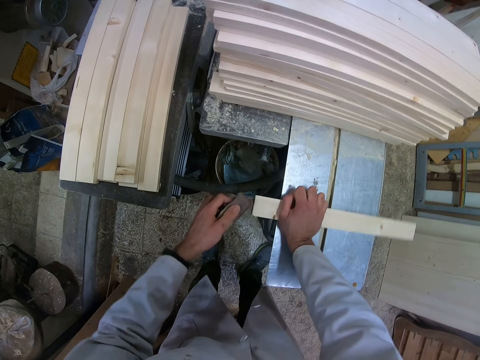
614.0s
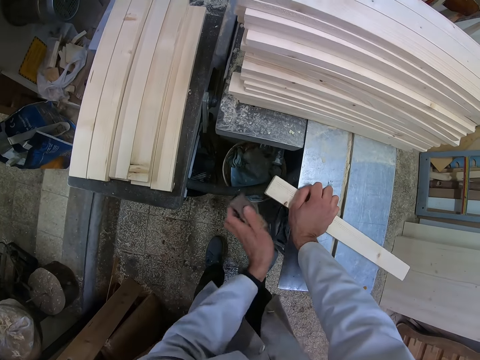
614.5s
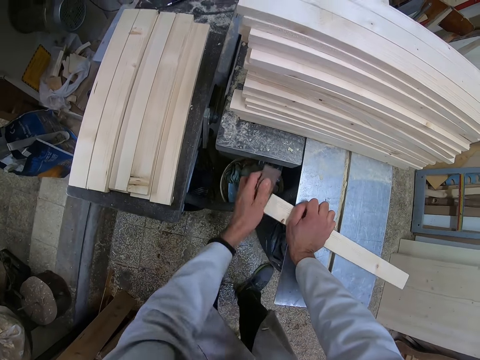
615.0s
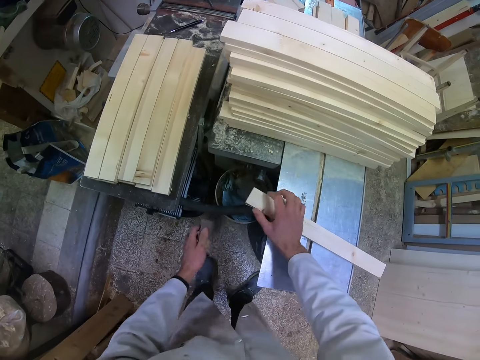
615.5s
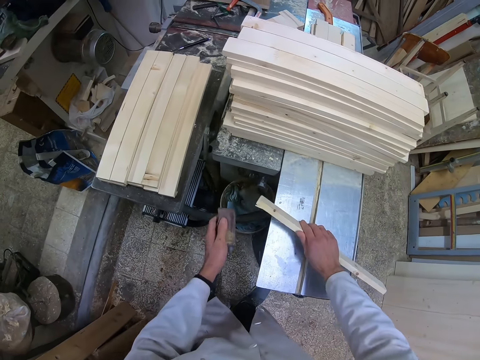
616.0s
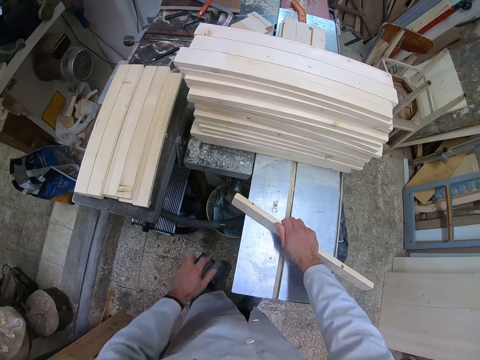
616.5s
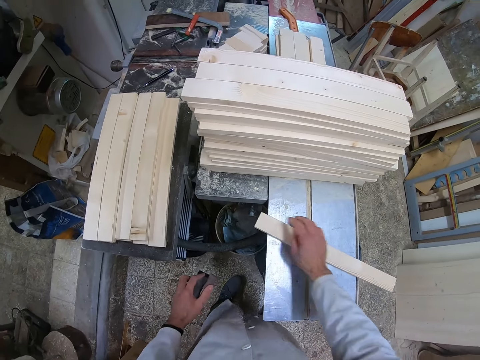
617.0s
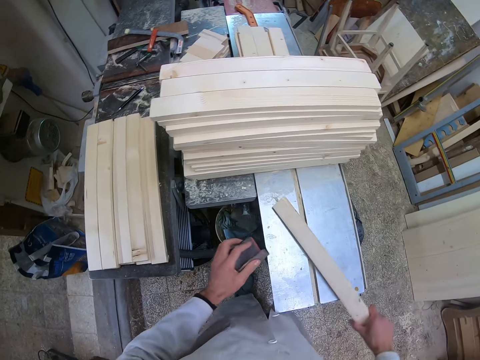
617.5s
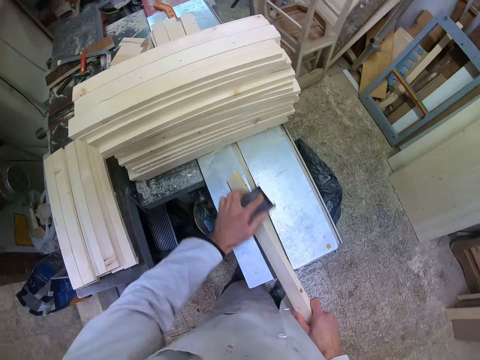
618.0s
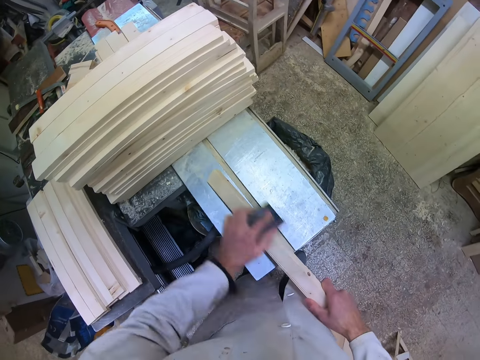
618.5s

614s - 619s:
The camera wearer stops smoothening, adjusts the rectangular dowel, and continues smoothening.

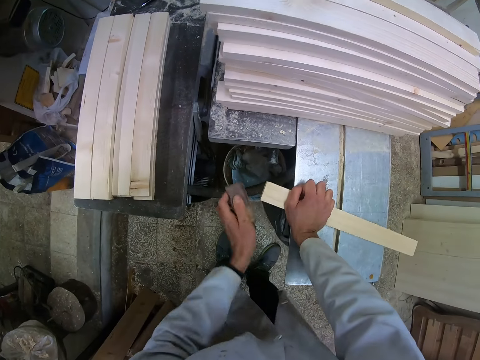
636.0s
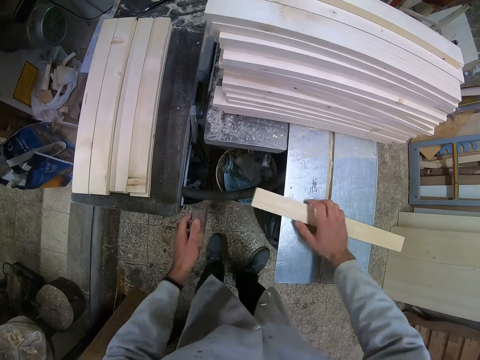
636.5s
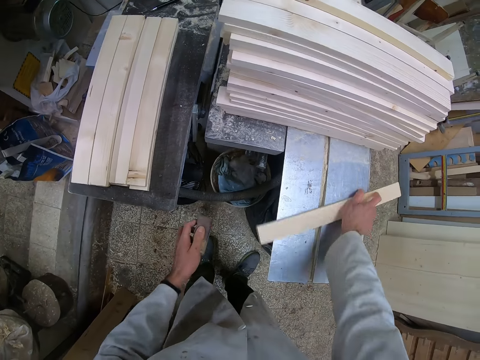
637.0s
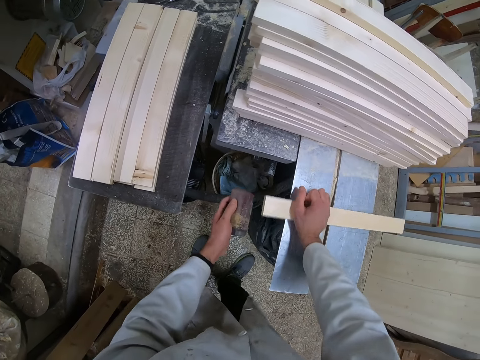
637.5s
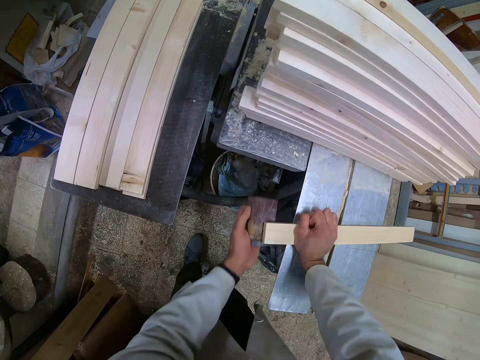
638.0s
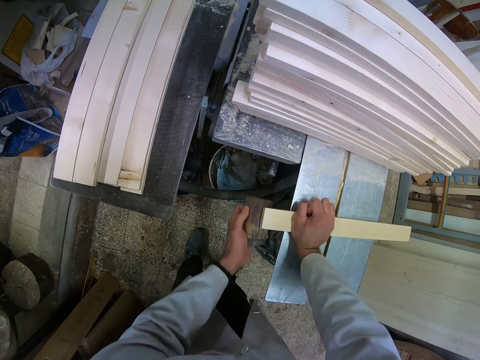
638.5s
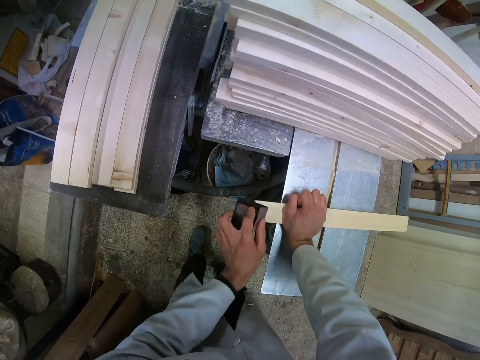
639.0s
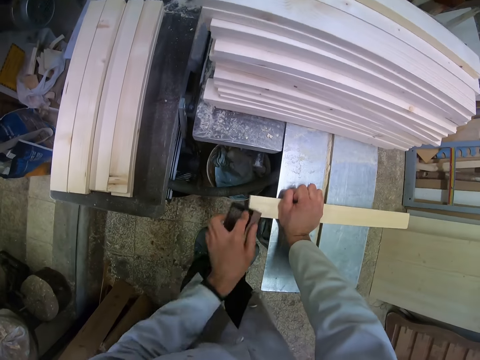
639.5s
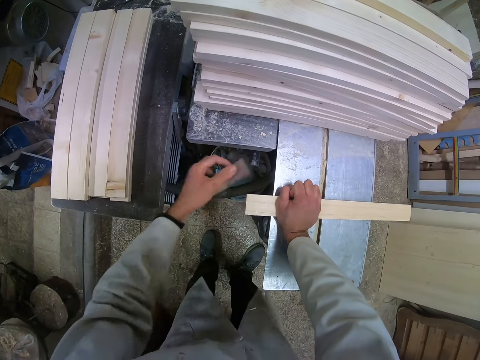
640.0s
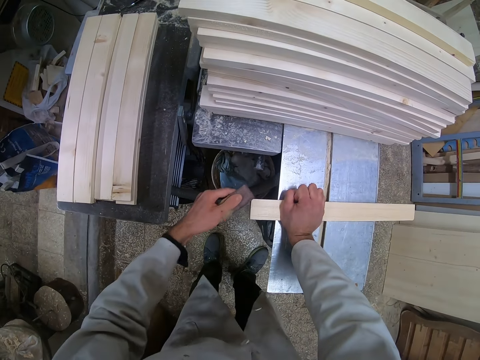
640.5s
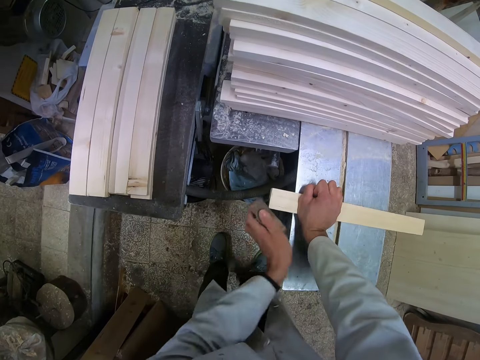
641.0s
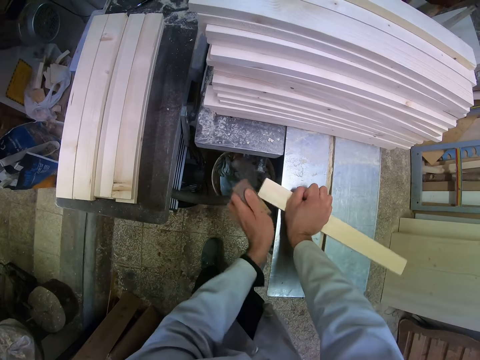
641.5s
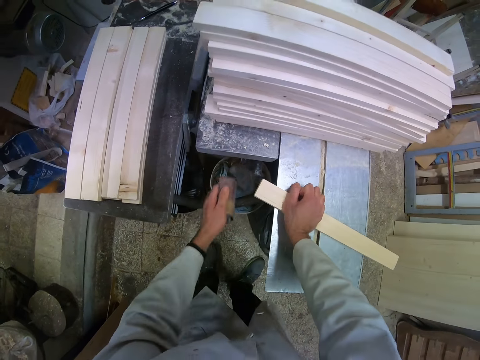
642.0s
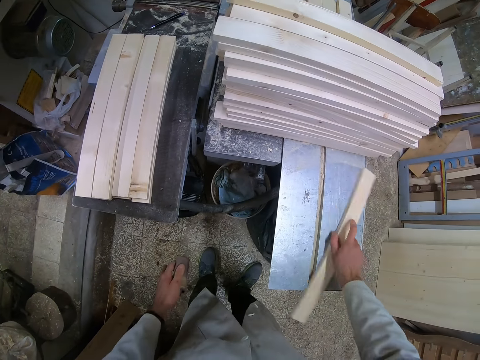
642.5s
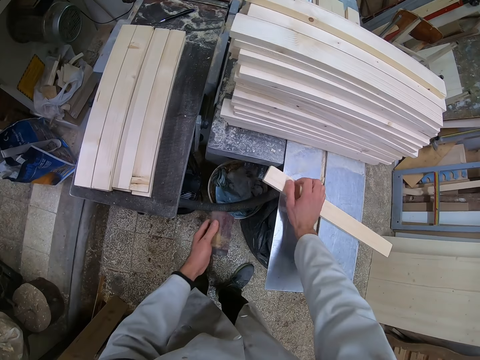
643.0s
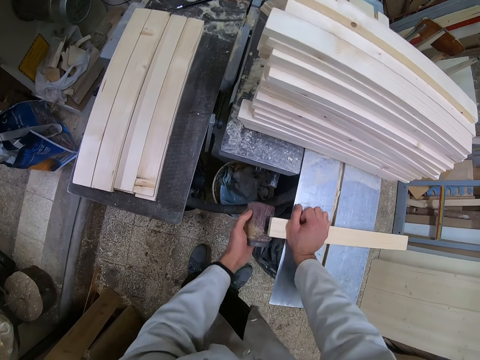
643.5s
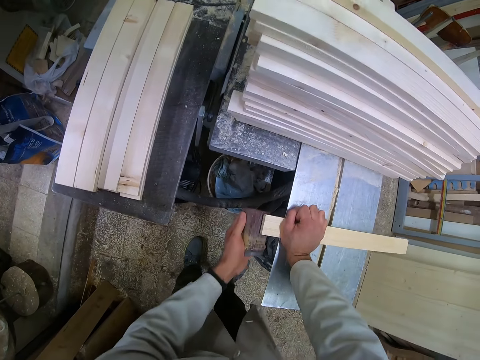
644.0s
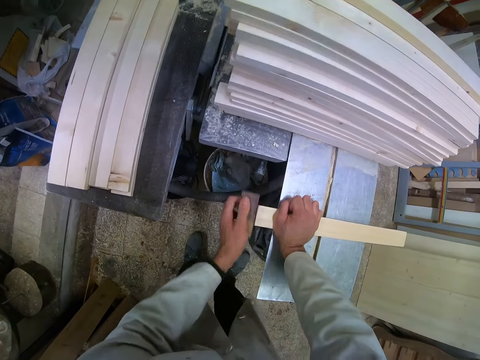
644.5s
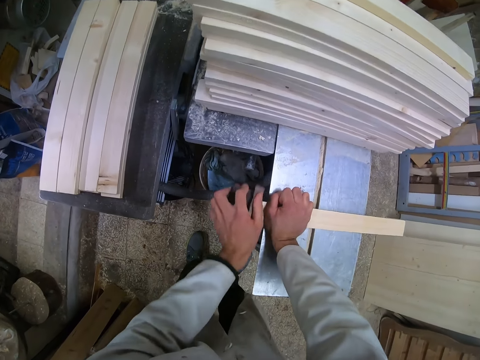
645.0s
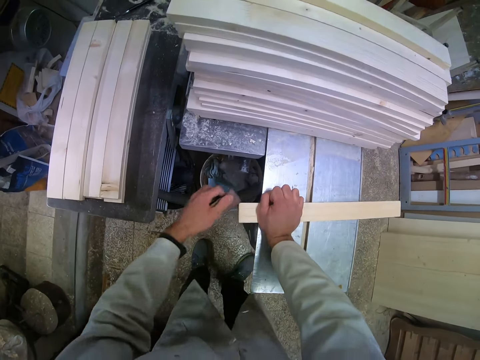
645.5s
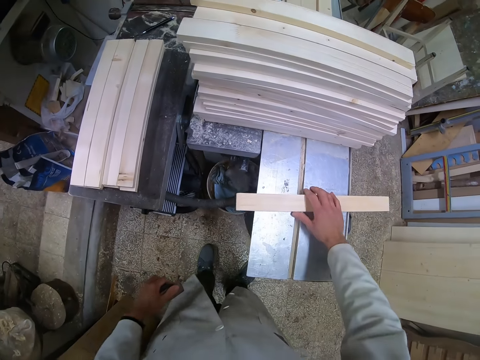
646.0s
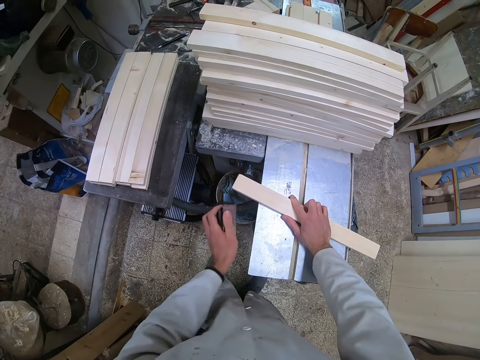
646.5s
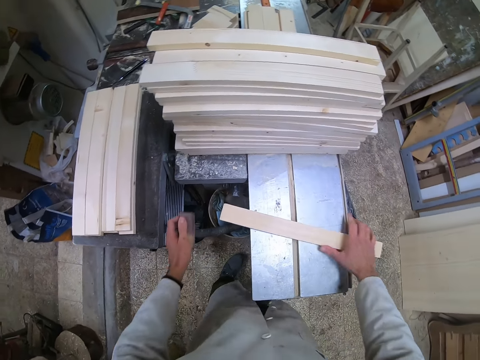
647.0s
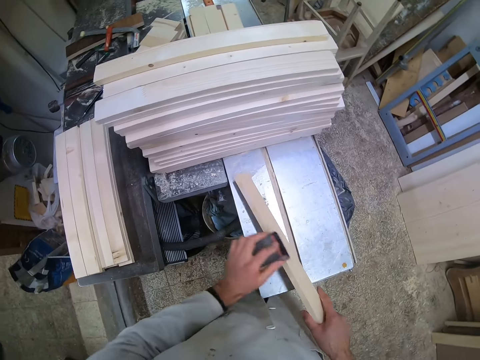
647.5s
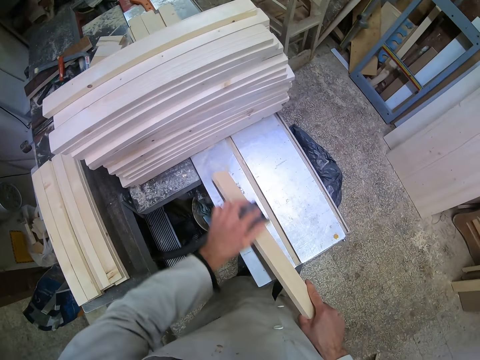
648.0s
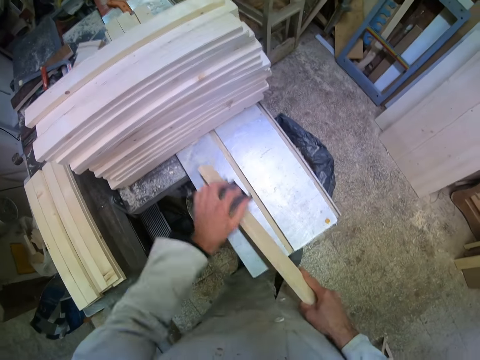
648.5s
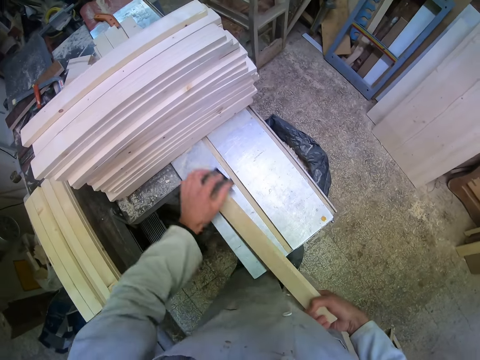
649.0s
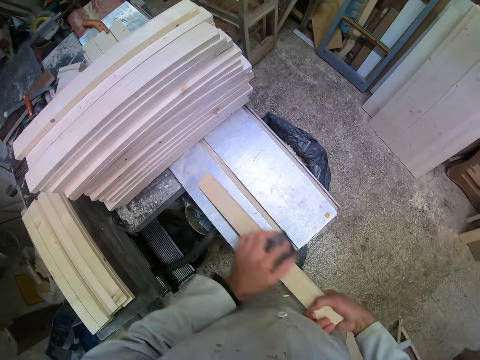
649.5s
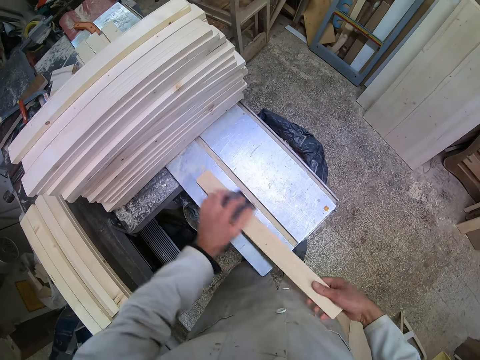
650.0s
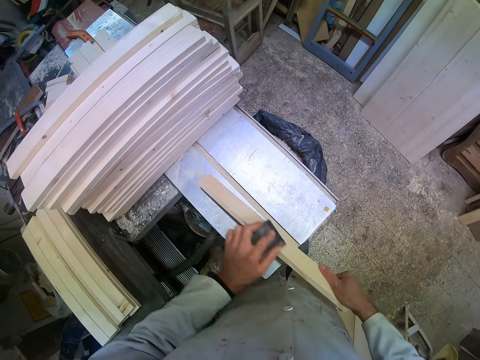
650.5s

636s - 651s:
The camera wearer stops smoothening. They flip the rectangular dowel or piece of wood. They smoothen the piece of wood with the sand paper. They stop smoothening. They flip the piece of wood. They smoothen the piece of wood with the sand paper. They stop smoothening, adjust the rectangular dowel, and continue smoothening. They stop smoothening, flip the rectangular dowel, and continue smoothening.

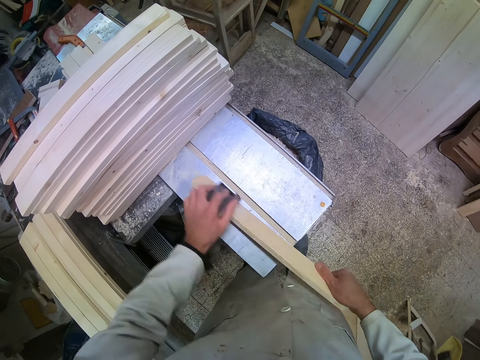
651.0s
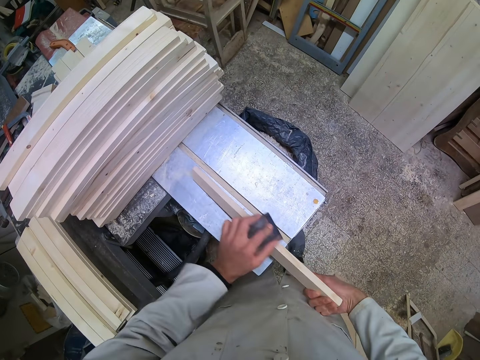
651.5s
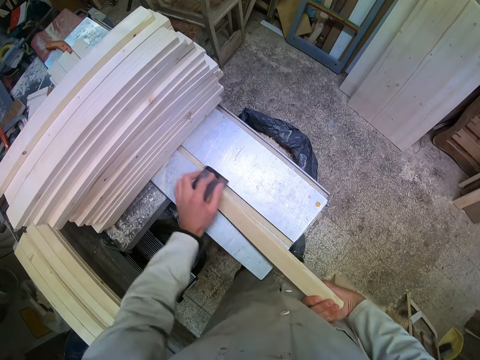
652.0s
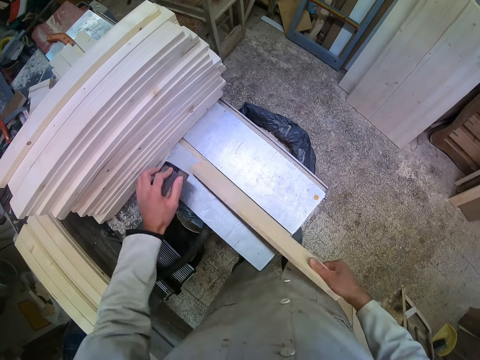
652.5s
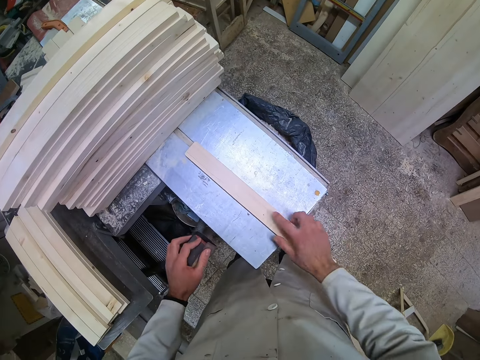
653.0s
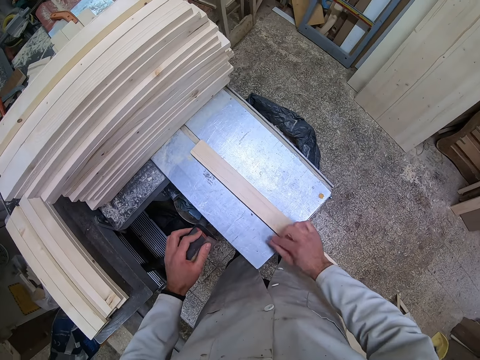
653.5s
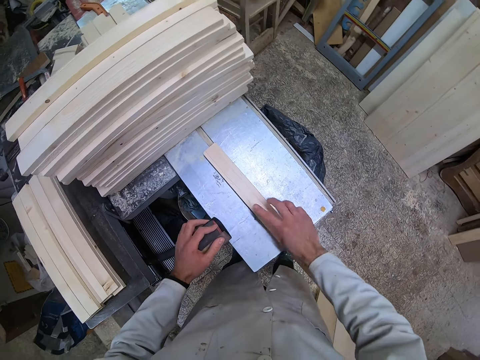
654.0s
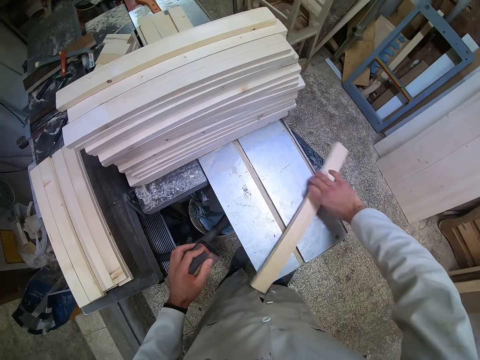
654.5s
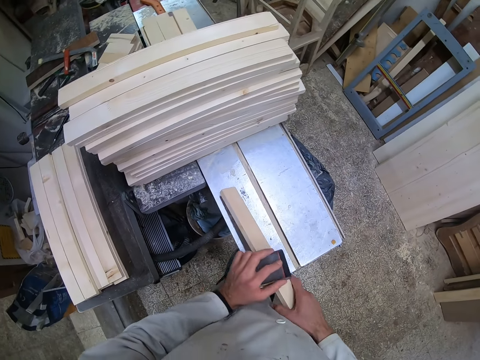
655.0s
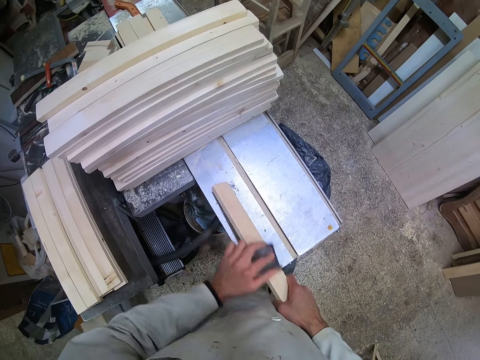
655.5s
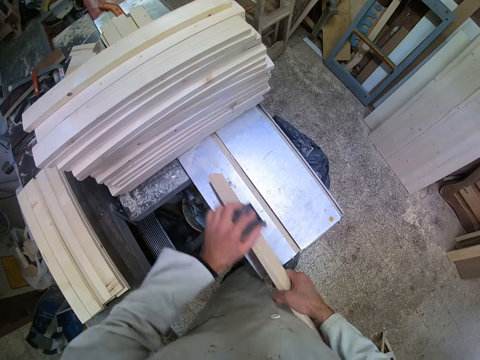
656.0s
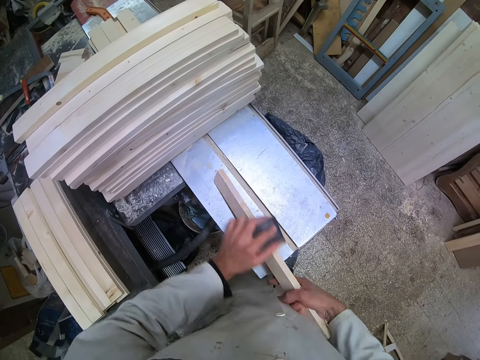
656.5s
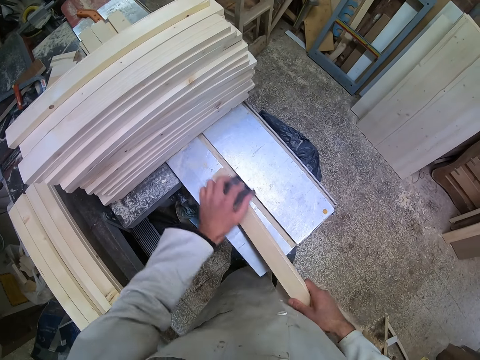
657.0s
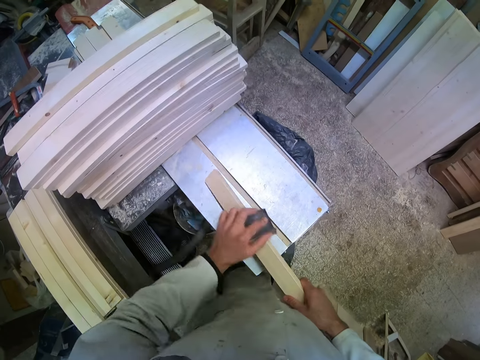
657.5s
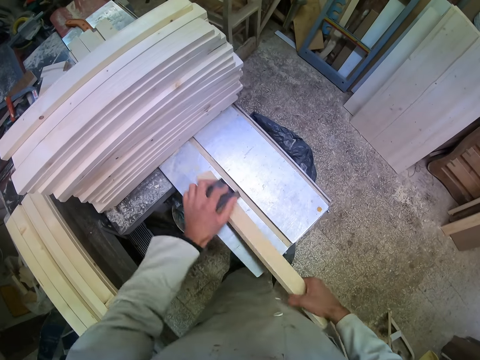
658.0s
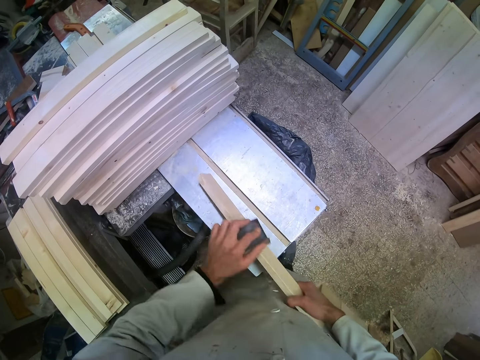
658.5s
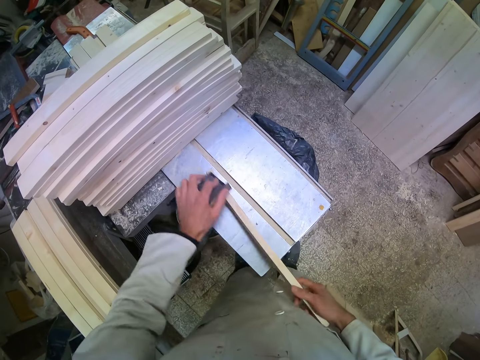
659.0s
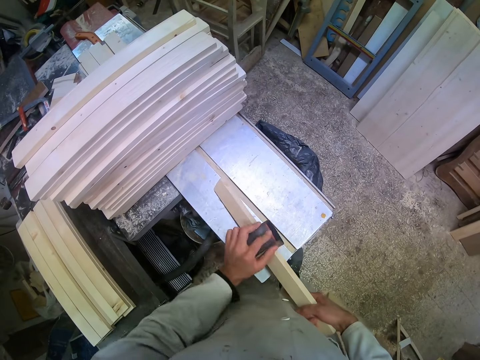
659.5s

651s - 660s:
The camera wearer stops smoothening. They flip the piece of wood. They smoothen the piece of wood with the sand paper.
